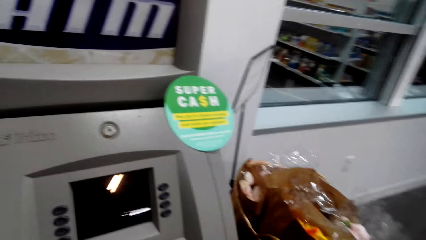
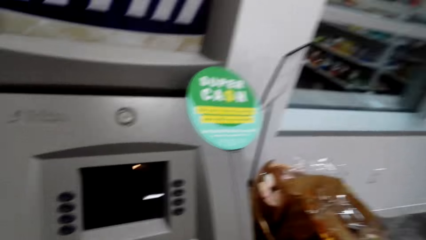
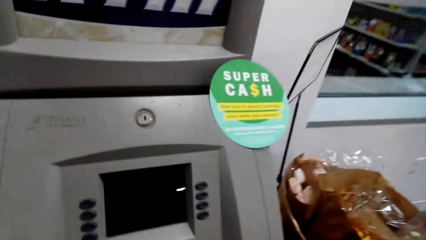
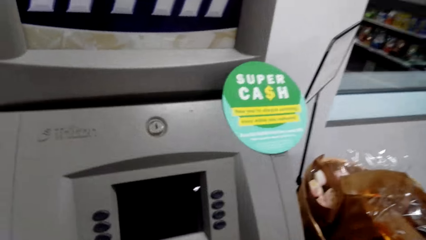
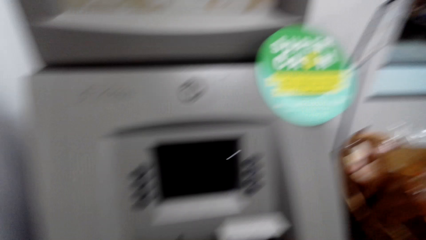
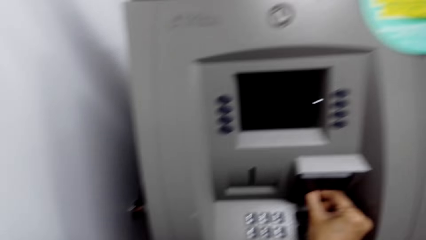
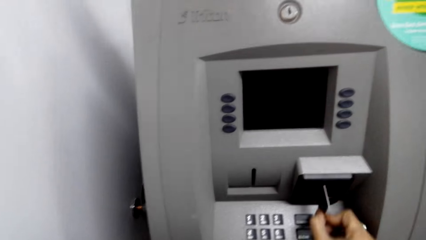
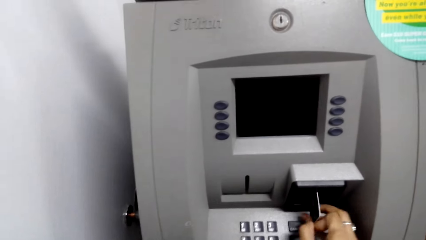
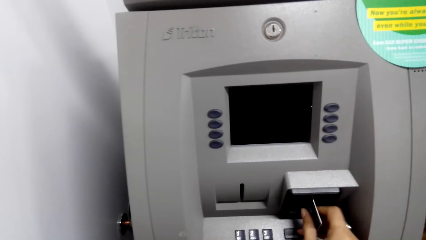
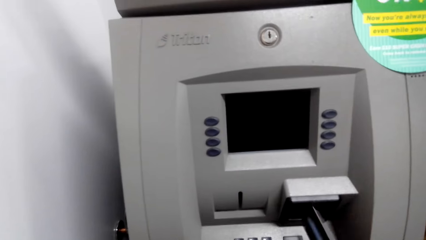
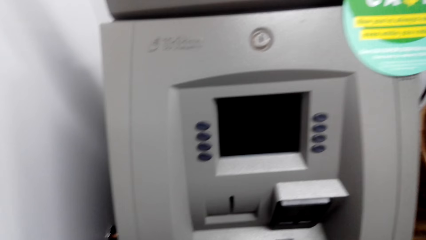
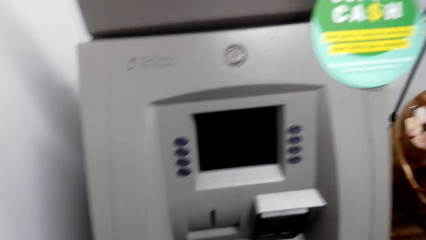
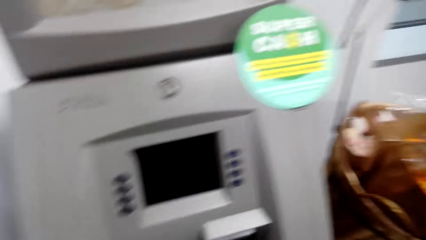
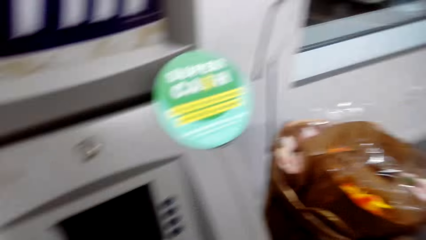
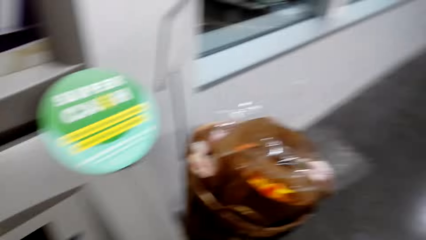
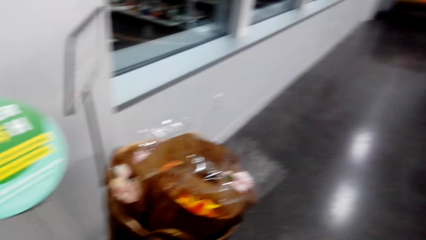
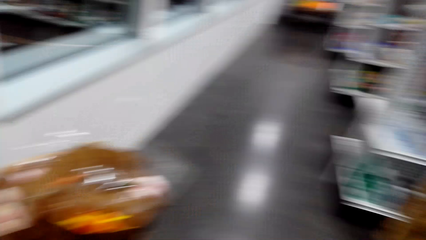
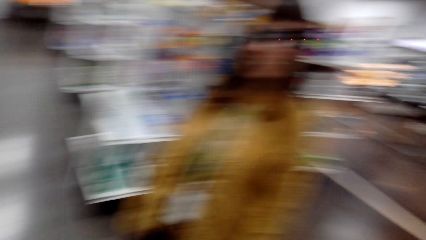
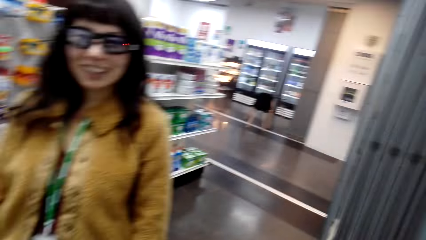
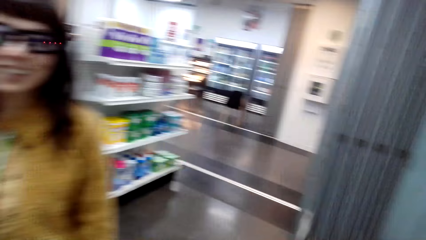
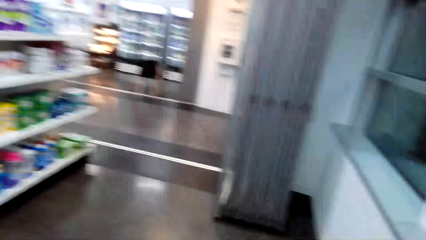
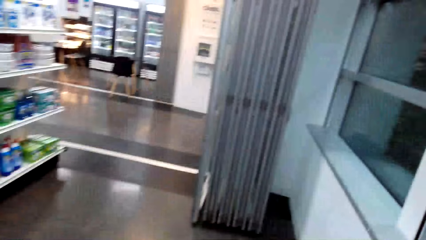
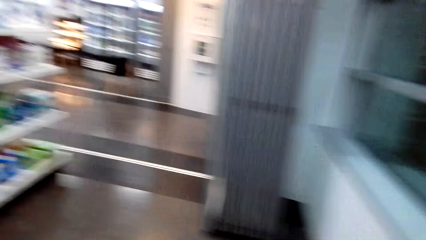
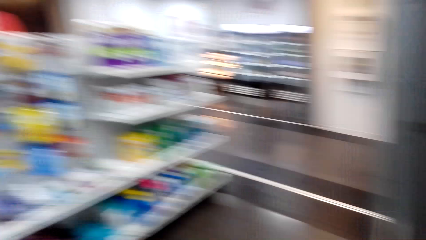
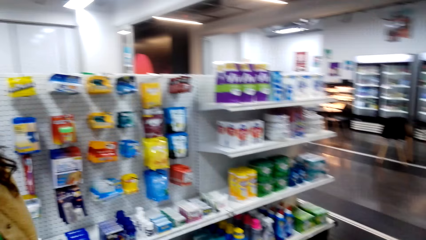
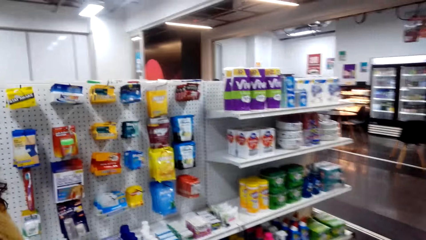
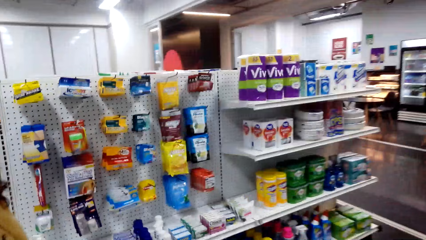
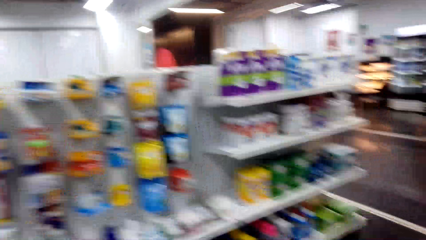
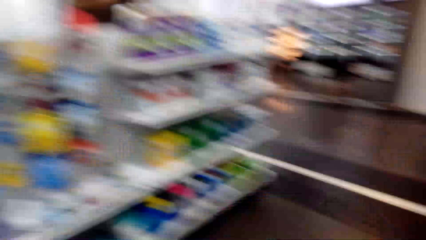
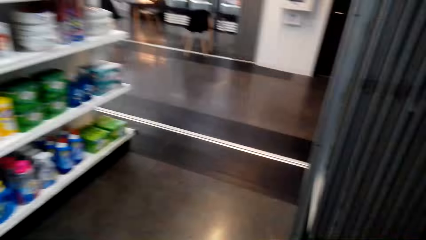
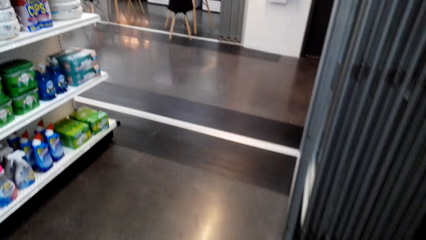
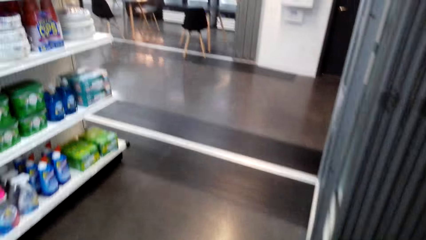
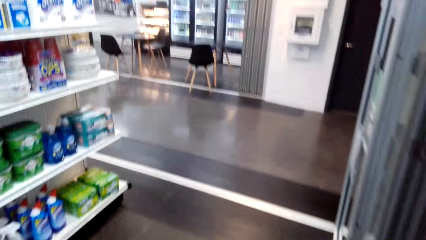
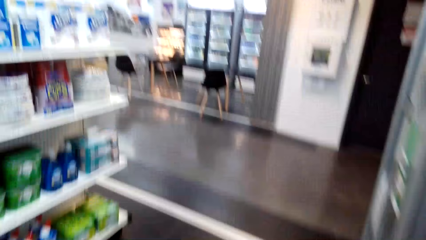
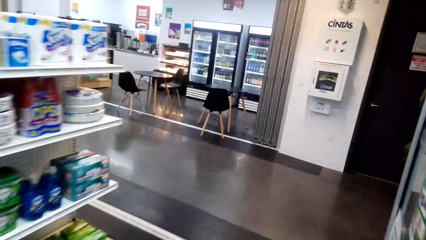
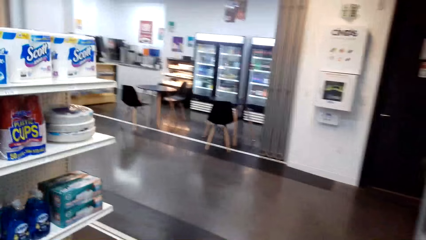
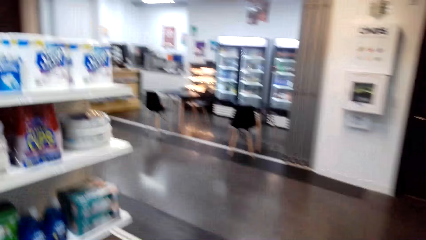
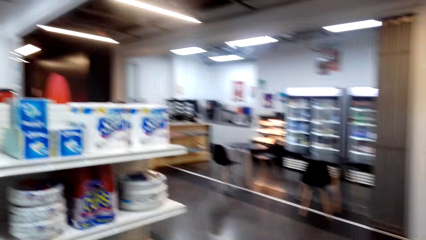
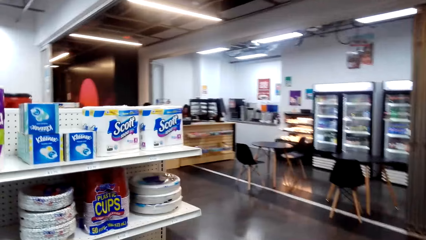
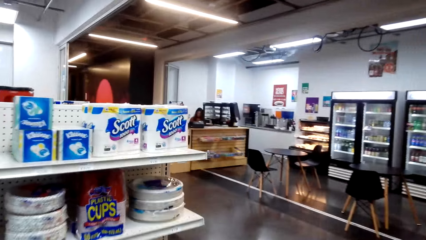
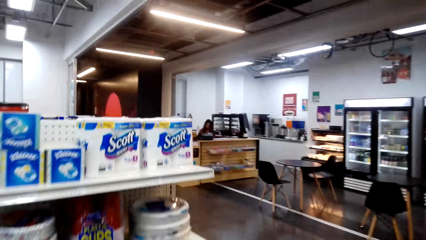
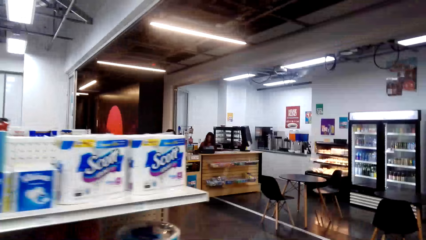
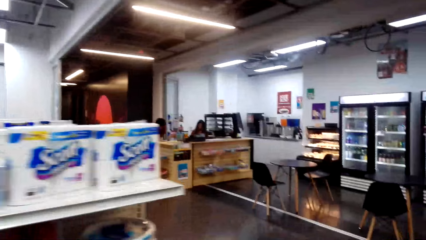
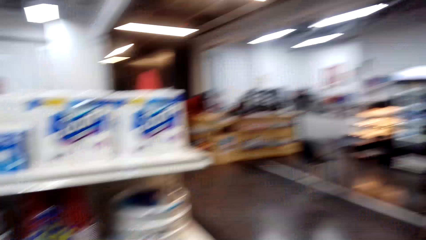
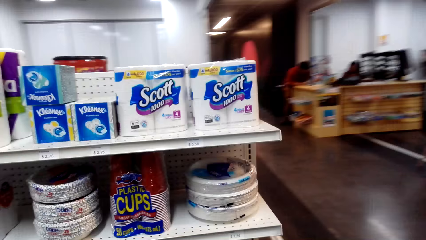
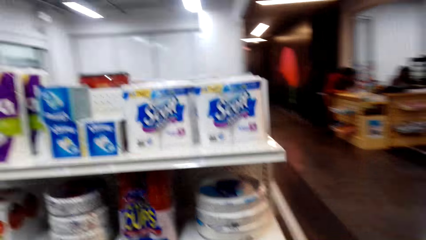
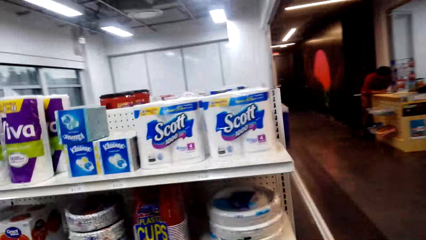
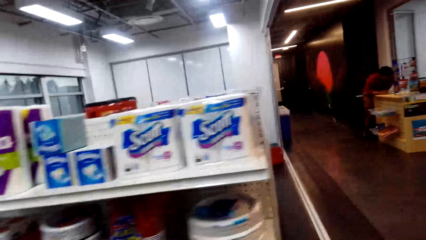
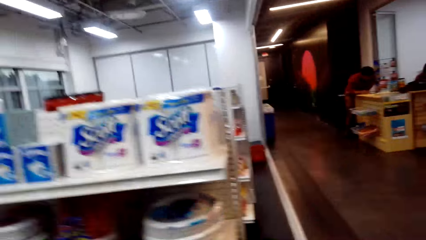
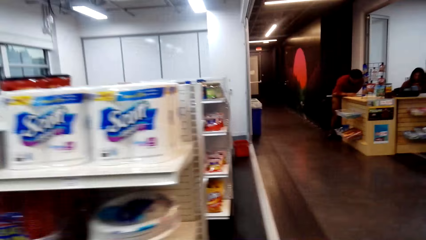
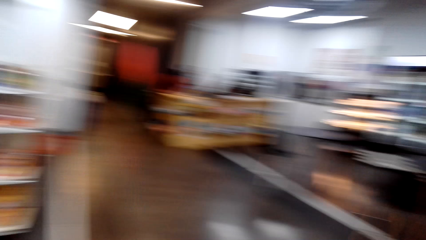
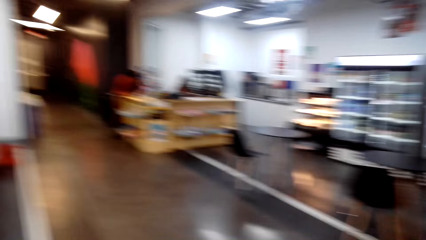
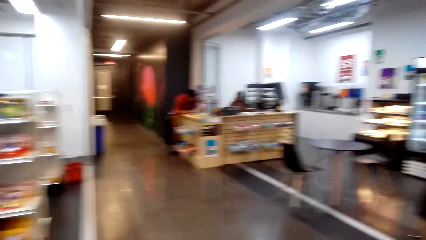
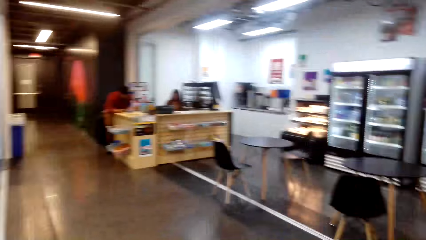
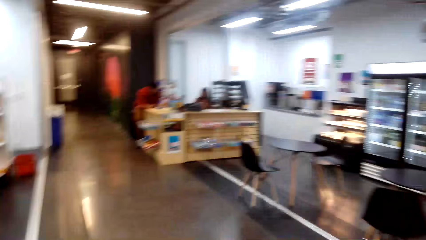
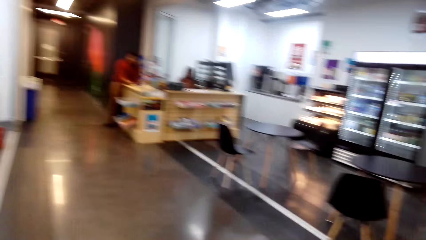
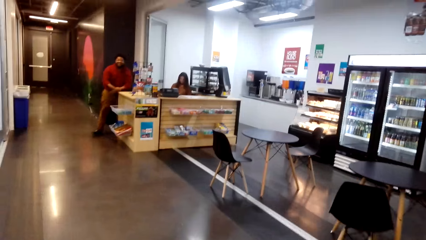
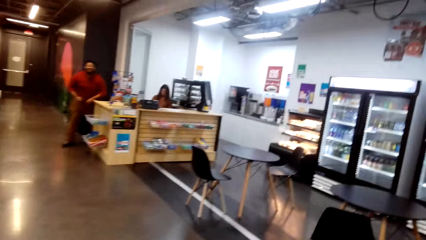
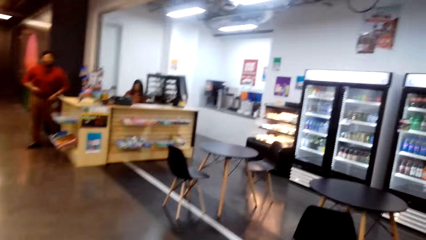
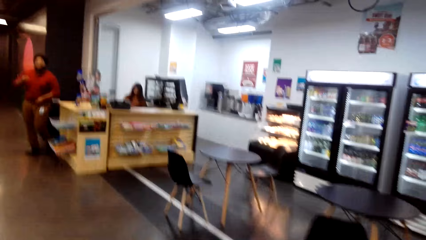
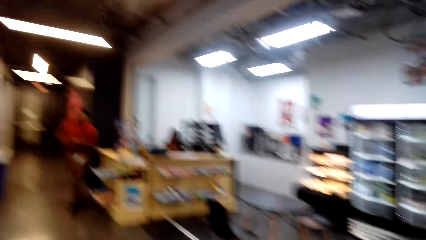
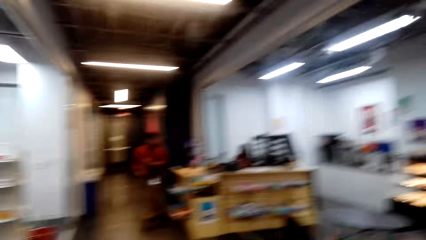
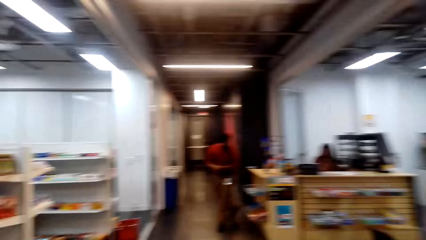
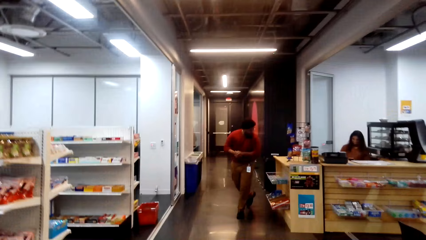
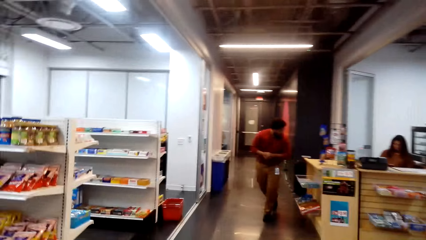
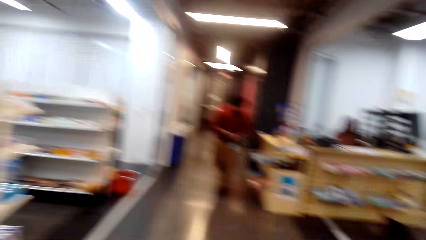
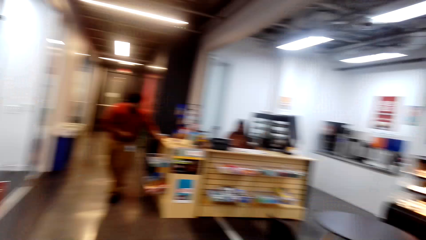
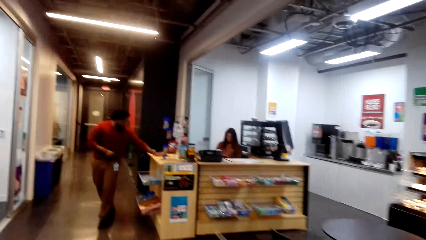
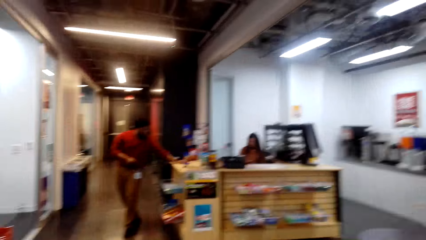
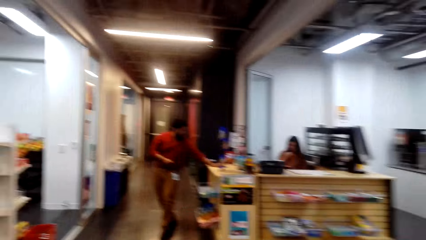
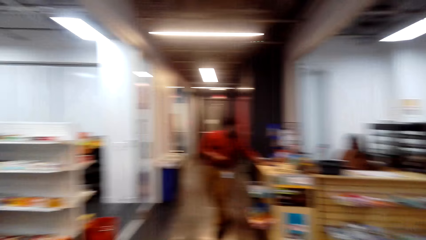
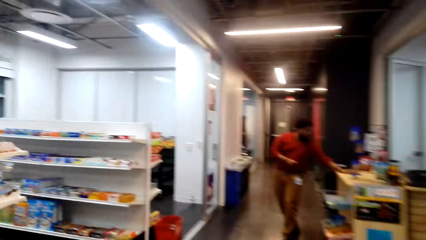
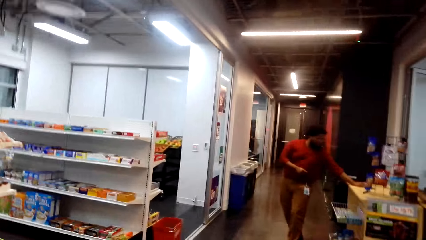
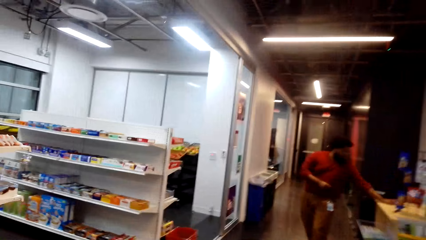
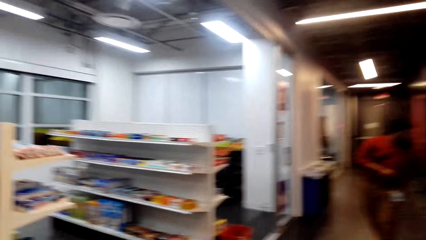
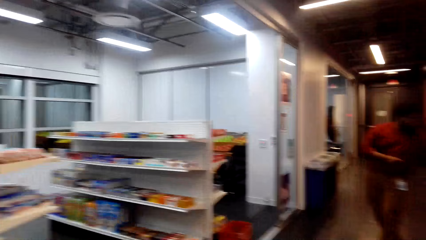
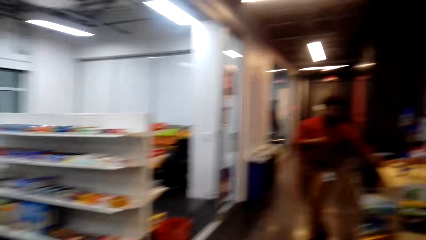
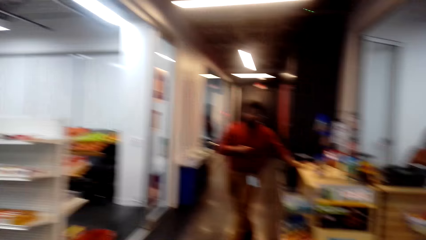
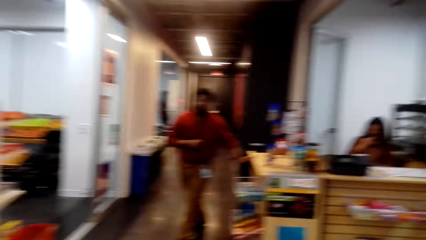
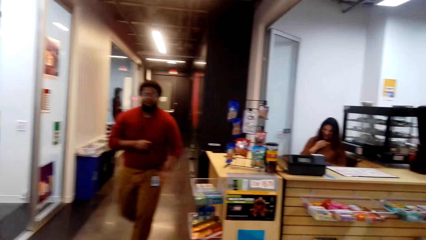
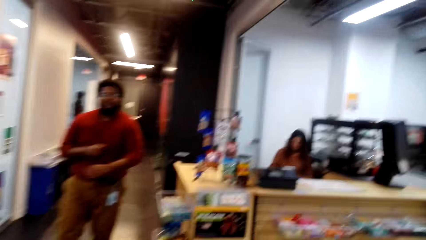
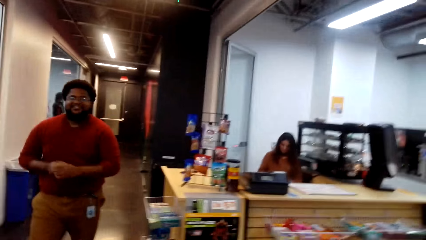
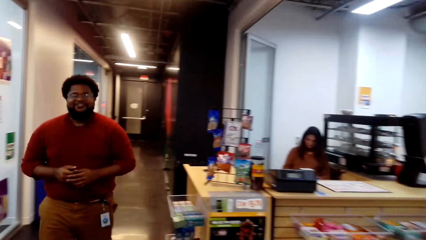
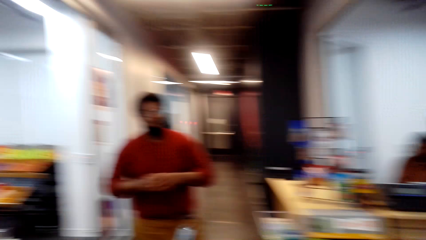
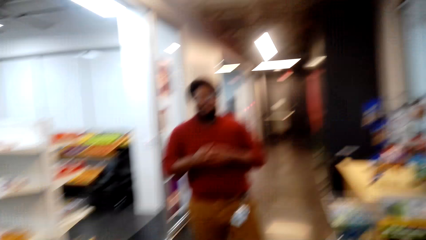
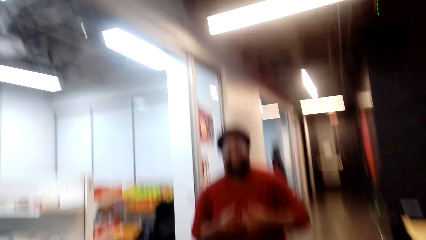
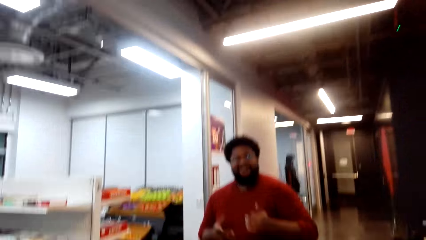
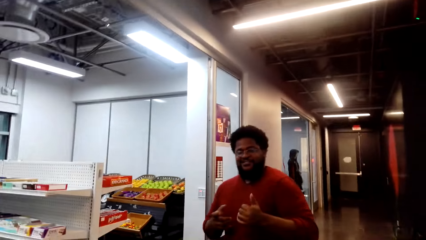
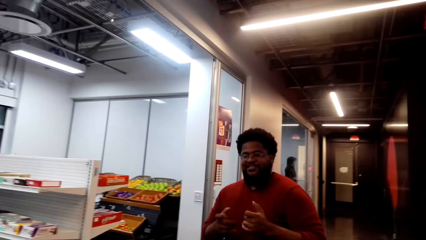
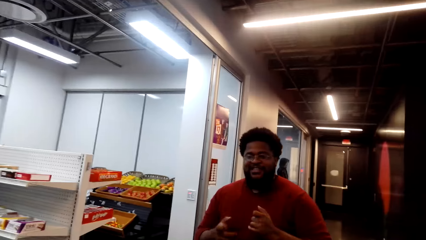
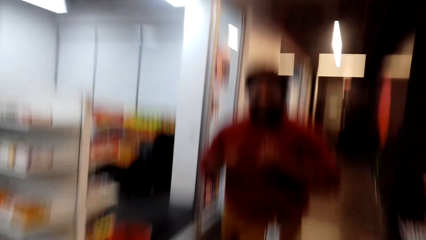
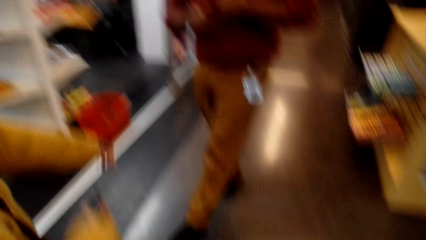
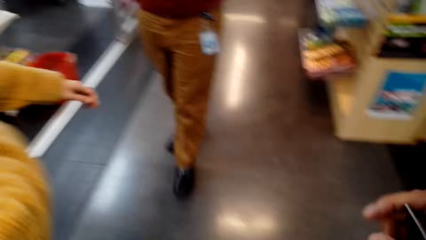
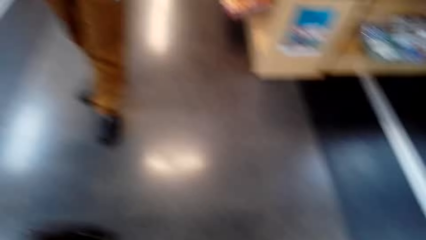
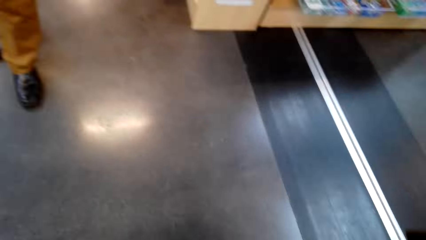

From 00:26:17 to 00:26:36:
The camera wearer picks the card from the ATM machine. A woman walks around the shop. The woman laughs. The camera wearer walks around the shop. The woman talks. A man walks around the shop. The camera wearer walks. They talk to the man.
